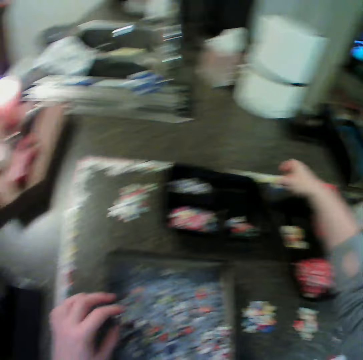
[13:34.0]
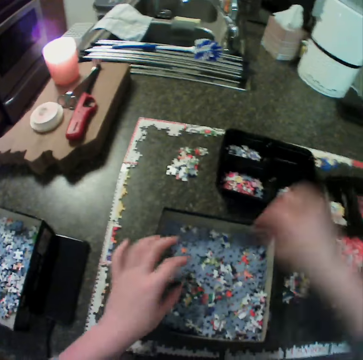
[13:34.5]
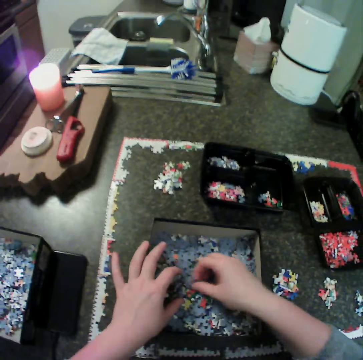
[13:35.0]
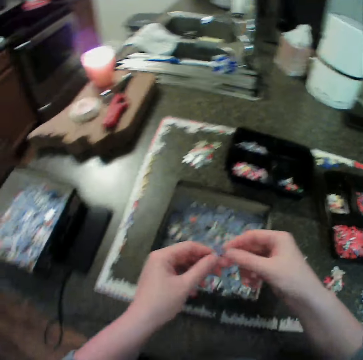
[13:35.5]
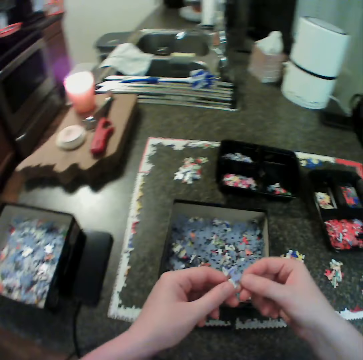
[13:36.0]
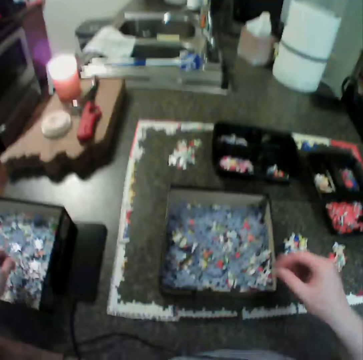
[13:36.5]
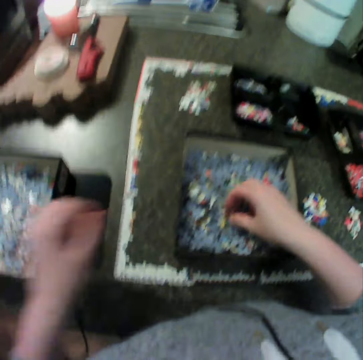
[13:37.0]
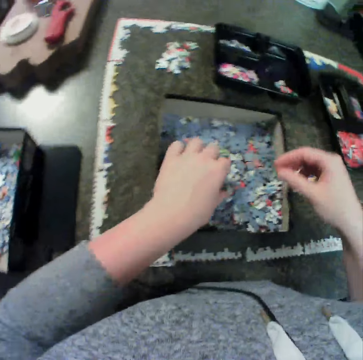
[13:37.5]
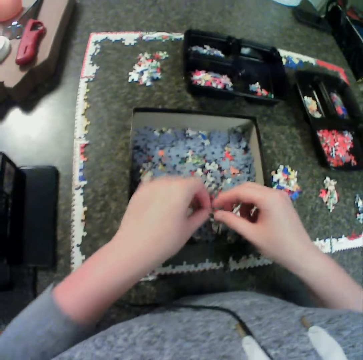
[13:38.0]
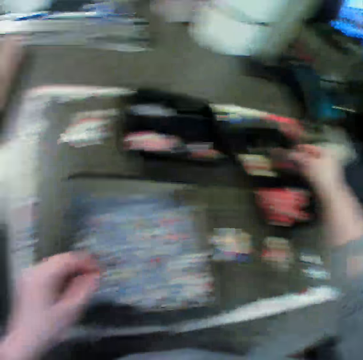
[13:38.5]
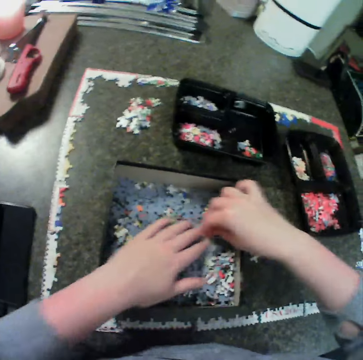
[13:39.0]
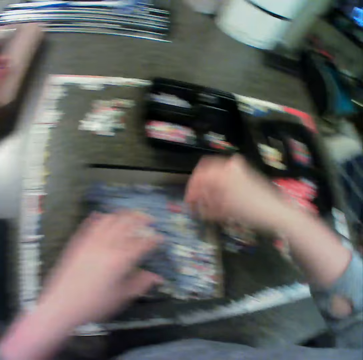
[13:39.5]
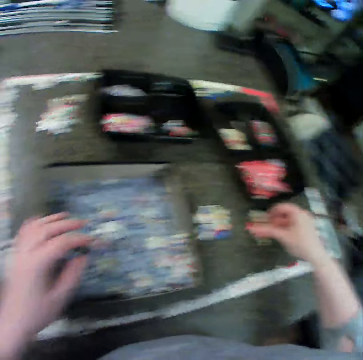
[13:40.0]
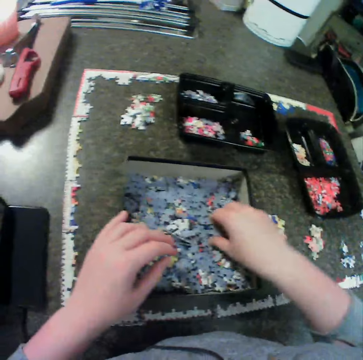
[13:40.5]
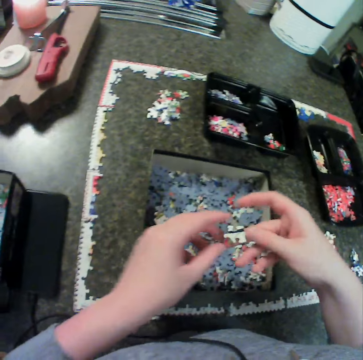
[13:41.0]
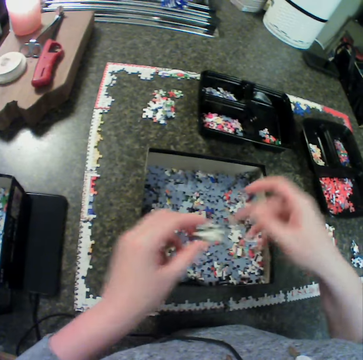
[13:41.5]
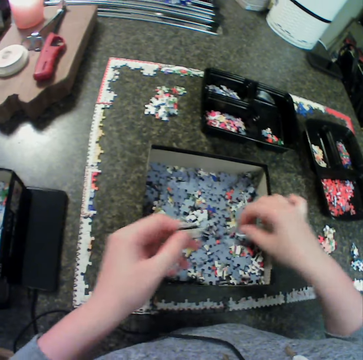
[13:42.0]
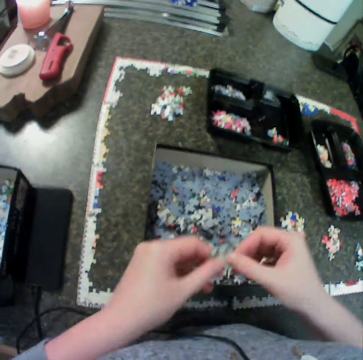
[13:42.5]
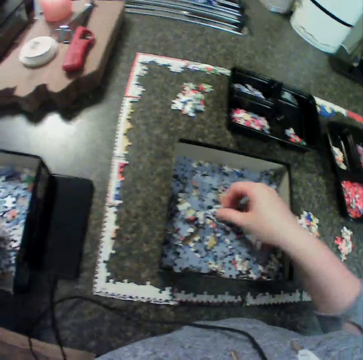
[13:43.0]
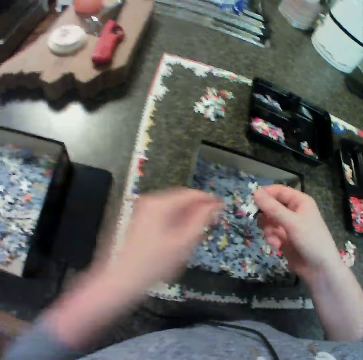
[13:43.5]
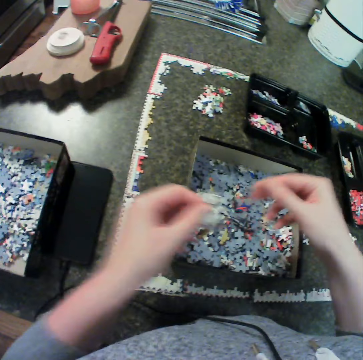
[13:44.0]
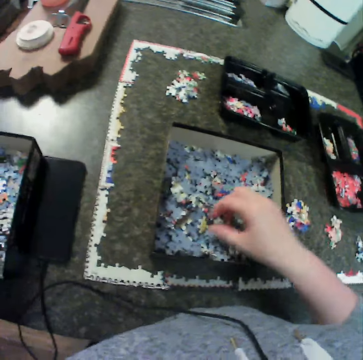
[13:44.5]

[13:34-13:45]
The camera wearer picks up a puzzle, and drops the puzzle in a box. She moves a jigsaw piece from her left hand to the table. She picks up the puzzle. She moves jigsaw pieces from the first box to the second box. She picks up the puzzle. She moves jigsaw pieces from the first box to the first bowl. She picks up the puzzle. She moves a jigsaw piece from her left hand to the table. She picks up the puzzle. She moves jigsaw pieces from the first box to the second box.

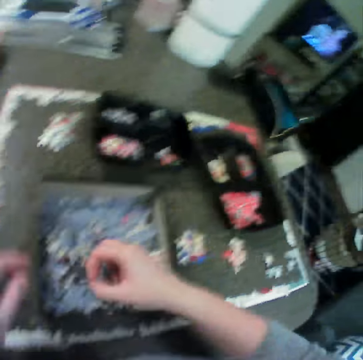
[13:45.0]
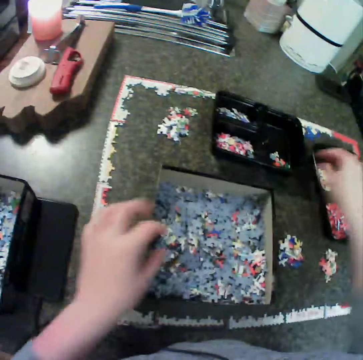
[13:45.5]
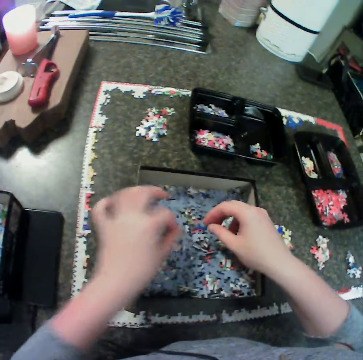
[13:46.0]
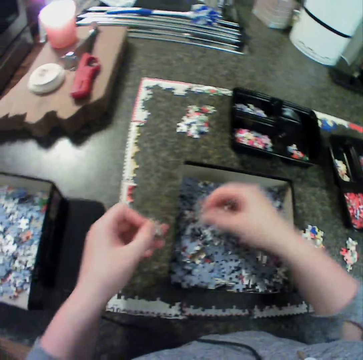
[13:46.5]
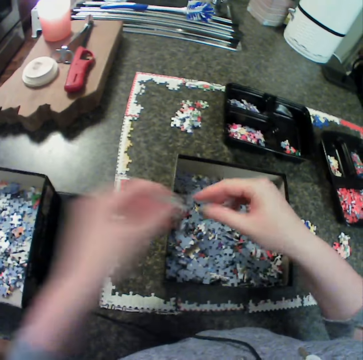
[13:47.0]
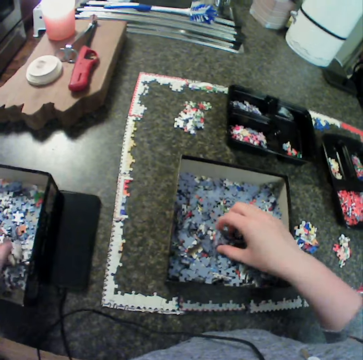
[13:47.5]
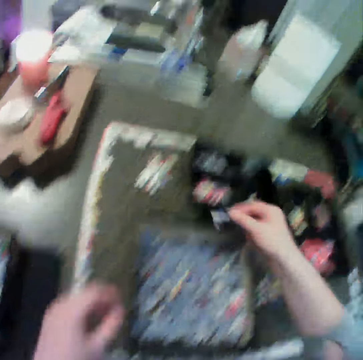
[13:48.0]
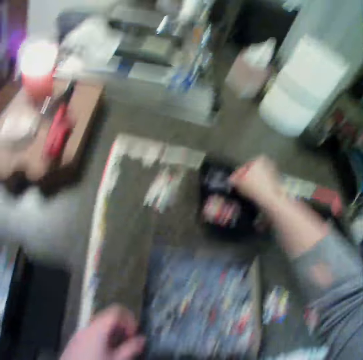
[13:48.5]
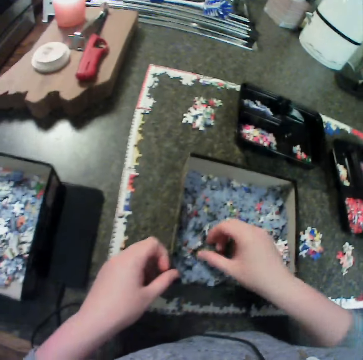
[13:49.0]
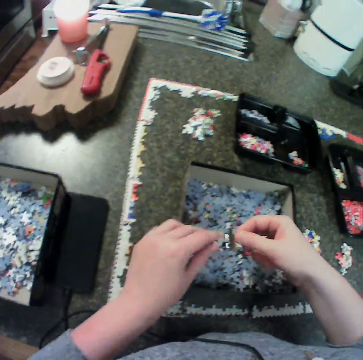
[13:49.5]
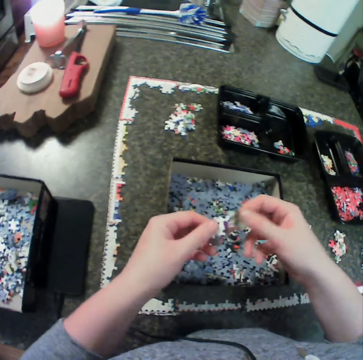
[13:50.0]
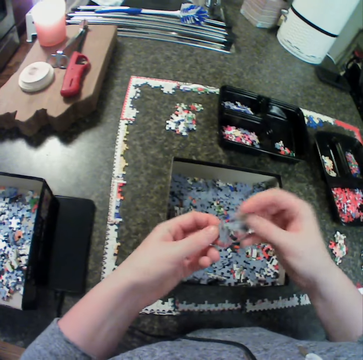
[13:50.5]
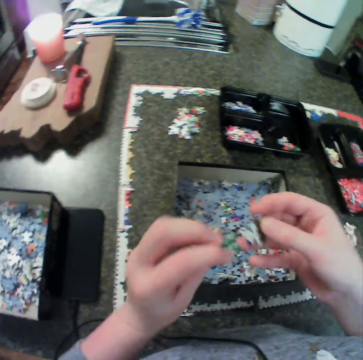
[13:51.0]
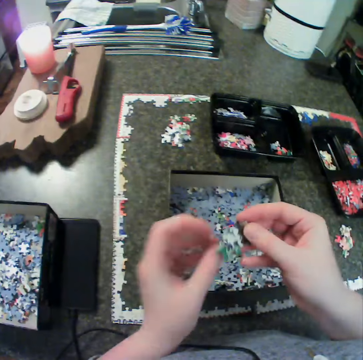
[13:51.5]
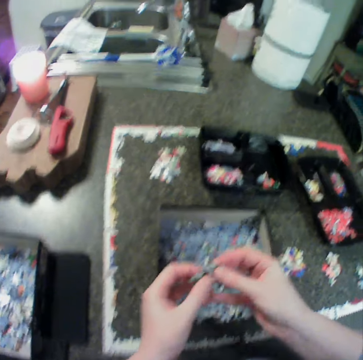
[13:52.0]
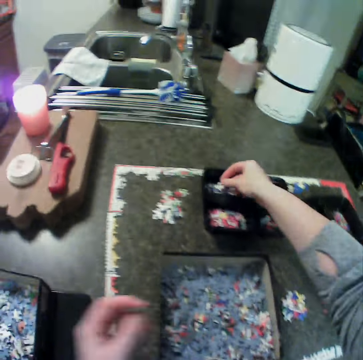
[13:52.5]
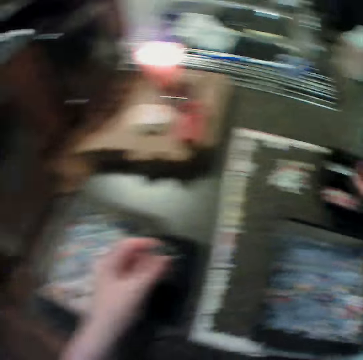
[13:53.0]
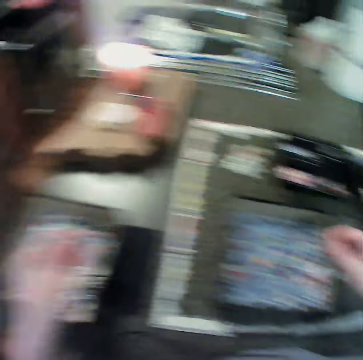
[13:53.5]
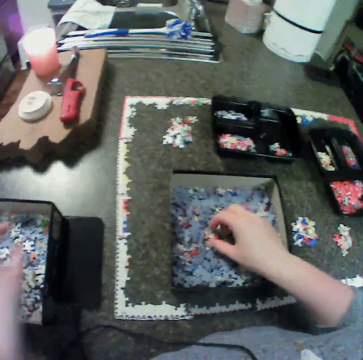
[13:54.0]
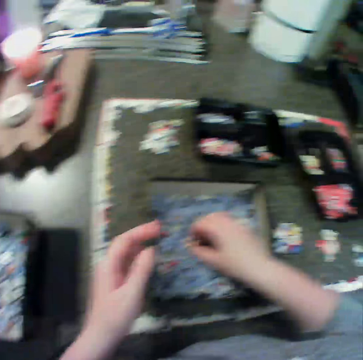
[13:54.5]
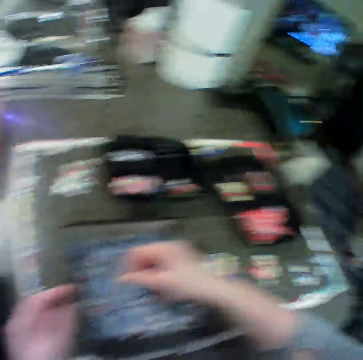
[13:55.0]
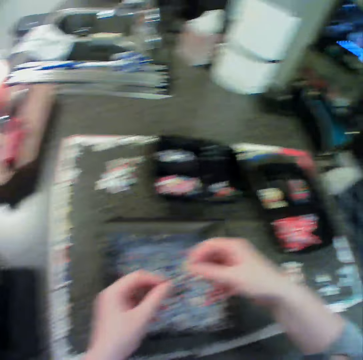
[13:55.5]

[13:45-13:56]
The camera wearer picks up a puzzle. She picks up the puzzle again. She drops the jigsaw piece in the second bowl. She picks up a jigsaw piece from the first box with her left hand. She picks up a jigsaw piece from the first box with her right hand. She moves the jigsaw piece from her right hand to her left hand. She picks up a jigsaw piece from the first box with her right hand. She drops the jigsaw piece in the second box. She picks up the puzzle. She drops the jigsaw piece in the first bowl. She picks up a jigsaw piece from the first box with her right hand. She holds the jigsaw piece with both hands, and turns the jigsaw piece. She drops the jigsaw piece in the first bowl. She picks up two jigsaw pieces from the first box with her right hand.

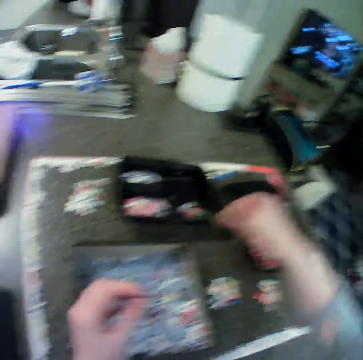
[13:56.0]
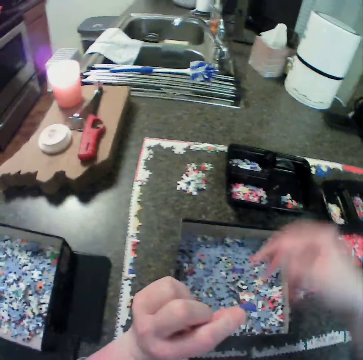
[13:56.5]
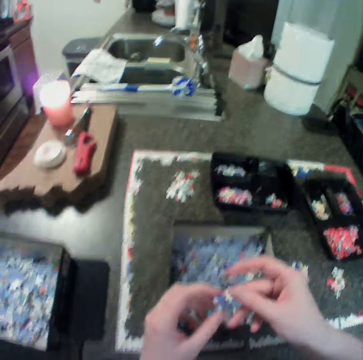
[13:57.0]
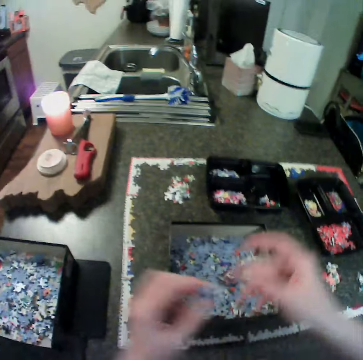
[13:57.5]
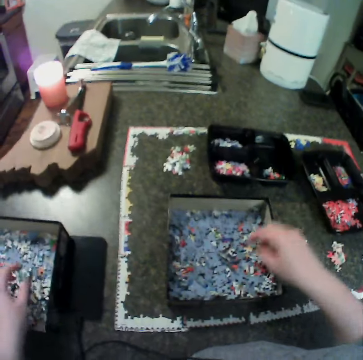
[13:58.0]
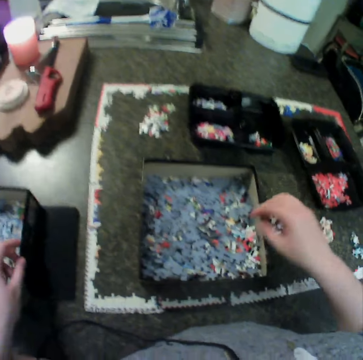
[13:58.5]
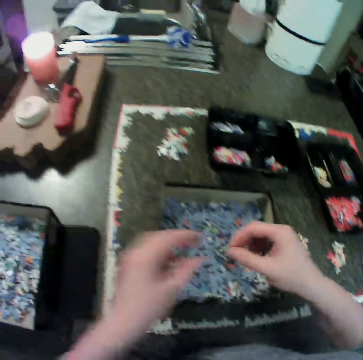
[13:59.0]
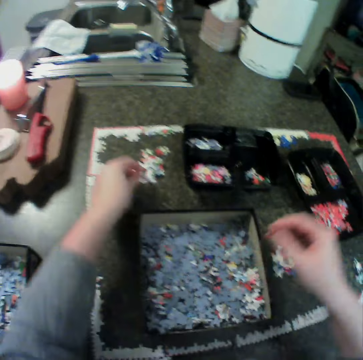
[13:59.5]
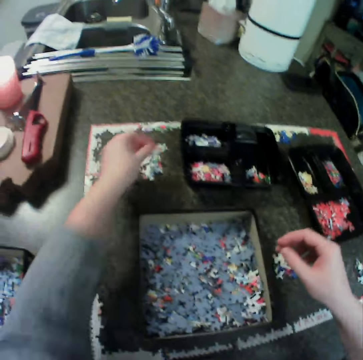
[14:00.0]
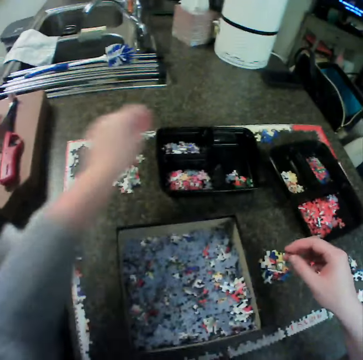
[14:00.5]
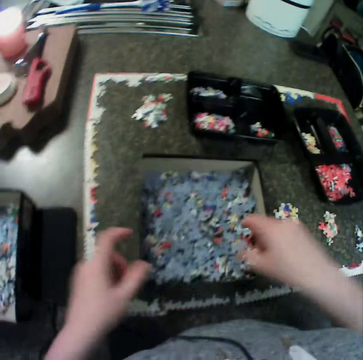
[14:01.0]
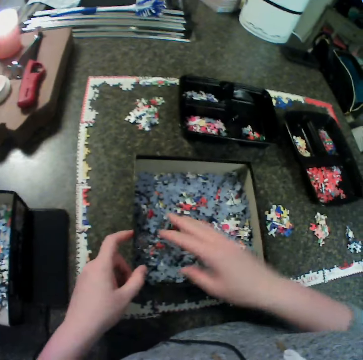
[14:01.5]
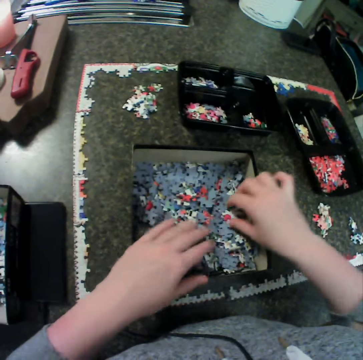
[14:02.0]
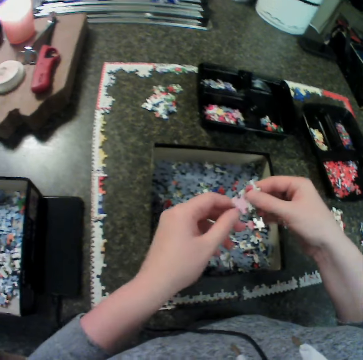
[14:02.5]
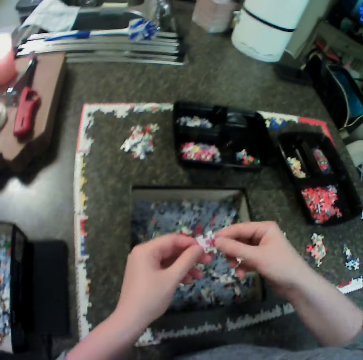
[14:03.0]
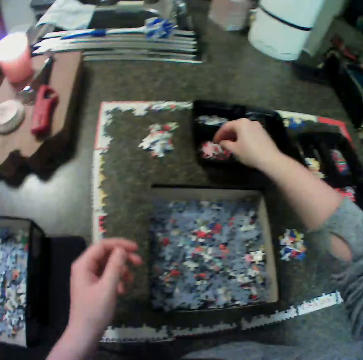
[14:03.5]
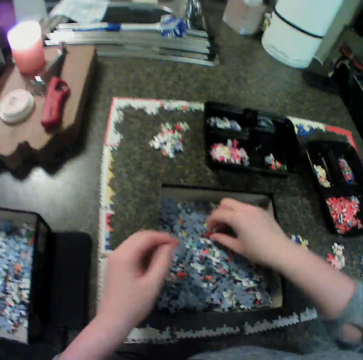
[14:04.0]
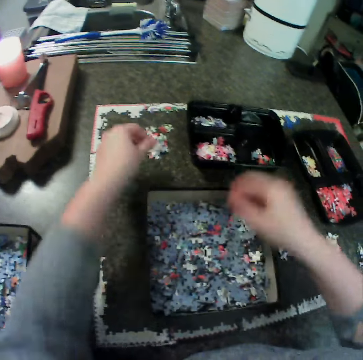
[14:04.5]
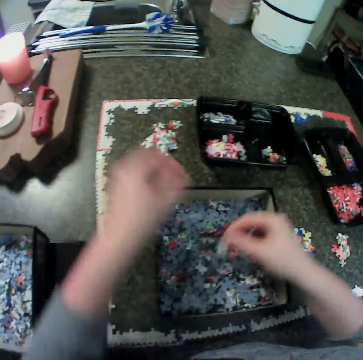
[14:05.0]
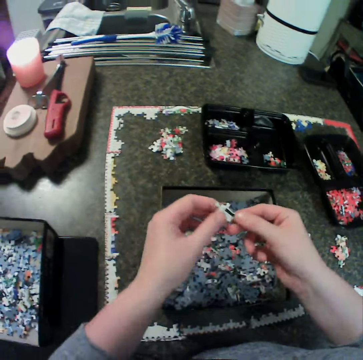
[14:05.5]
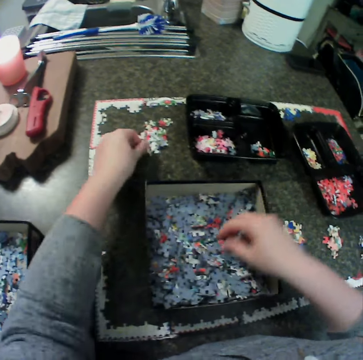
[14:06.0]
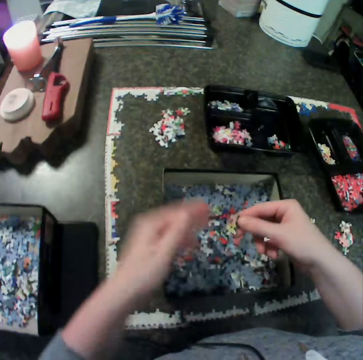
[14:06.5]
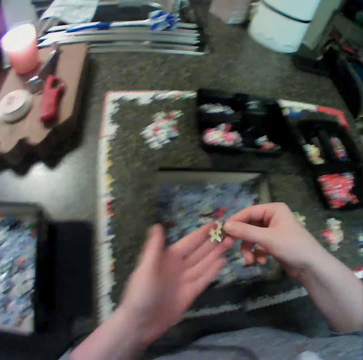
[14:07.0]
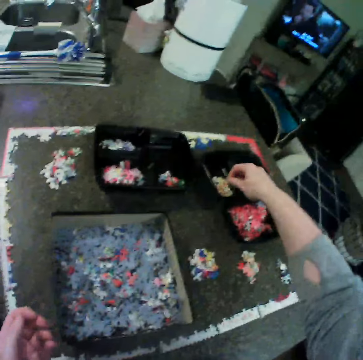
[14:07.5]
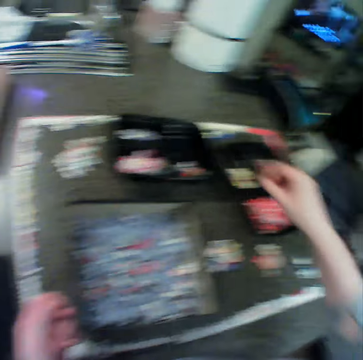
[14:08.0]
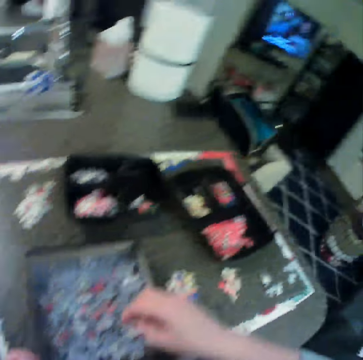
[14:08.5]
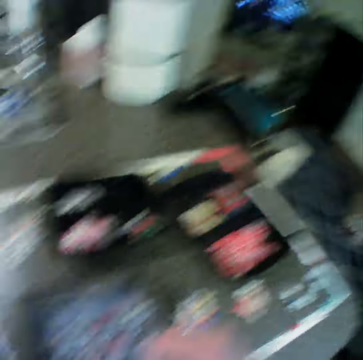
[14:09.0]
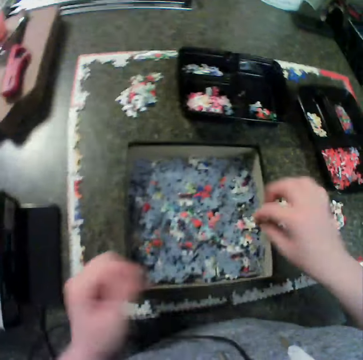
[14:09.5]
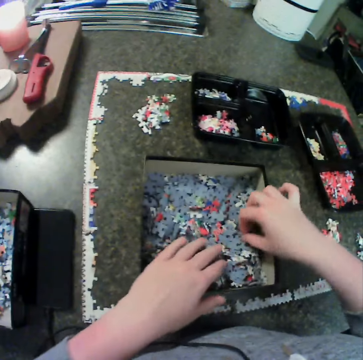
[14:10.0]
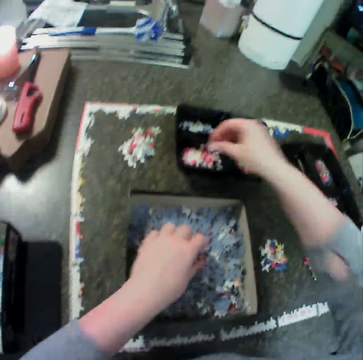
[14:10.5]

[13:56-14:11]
The camera wearer holds the jigsaw pieces with both hands. She drops one jigsaw piece in the second bowl. She holds the other jigsaw piece with both hands. She drops the jigsaw piece in the second box. She picks up a jigsaw piece from the first box with her right hand. She holds the jigsaw piece with both hands. She drops the jigsaw piece in the first bowl. She moves the jigsaw pieces in the first box with her right hand. She picks up a jigsaw piece from the first box with her right hand. She holds the jigsaw piece with both hands. She drops the jigsaw piece in the first bowl. She picks up a jigsaw piece from the first box with her right hand. She moves the jigsaw piece to her left hand. She drops the jigsaw piece on the table. She picks up a jigsaw piece from the first box with her right hand. She moves the jigsaw piece to her left hand. She drops the jigsaw piece on the table. She picks up a jigsaw piece from the first box with her right hand. She holds the jigsaw piece over her left hand. She drops the jigsaw piece in the second bowl. She picks up a jigsaw piece from the first box with her right hand.
